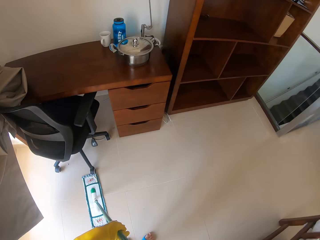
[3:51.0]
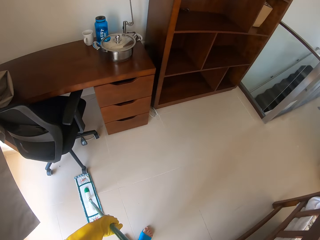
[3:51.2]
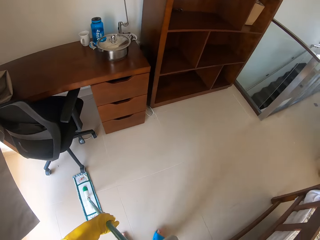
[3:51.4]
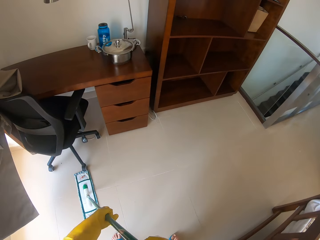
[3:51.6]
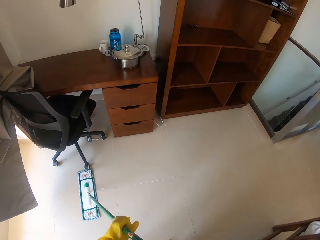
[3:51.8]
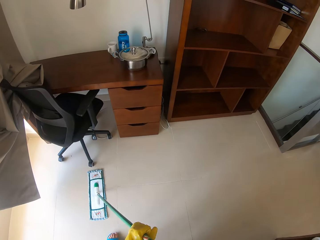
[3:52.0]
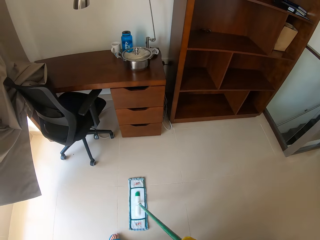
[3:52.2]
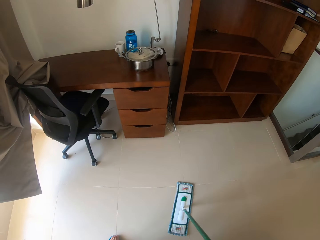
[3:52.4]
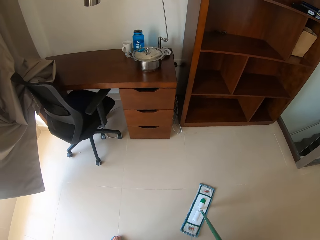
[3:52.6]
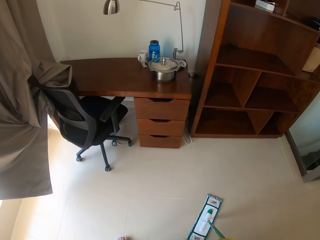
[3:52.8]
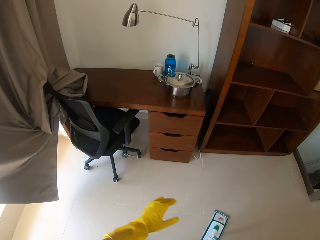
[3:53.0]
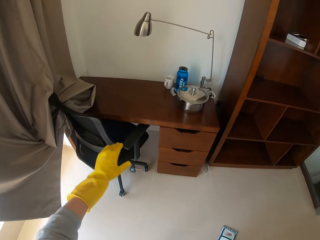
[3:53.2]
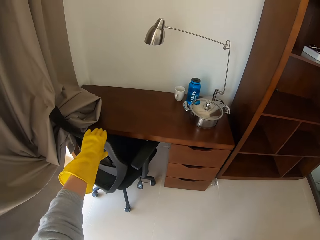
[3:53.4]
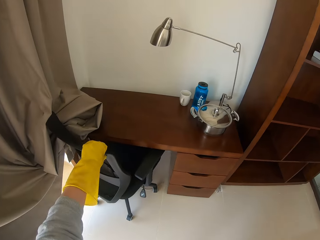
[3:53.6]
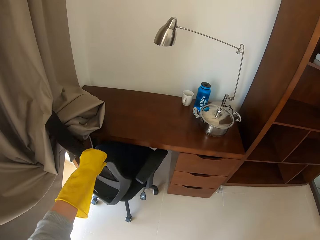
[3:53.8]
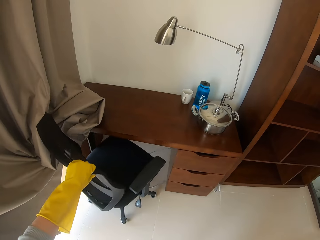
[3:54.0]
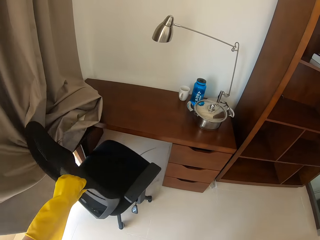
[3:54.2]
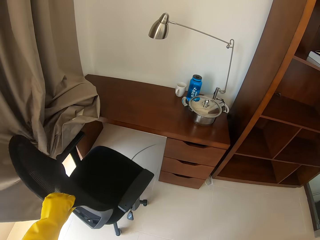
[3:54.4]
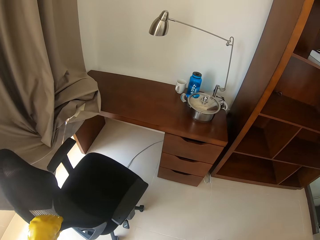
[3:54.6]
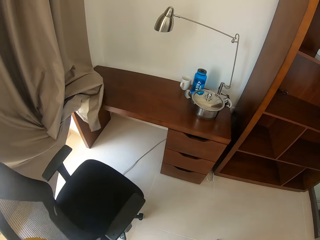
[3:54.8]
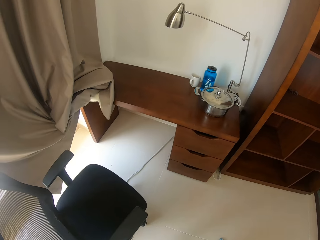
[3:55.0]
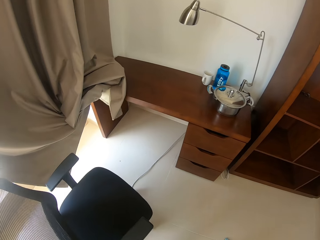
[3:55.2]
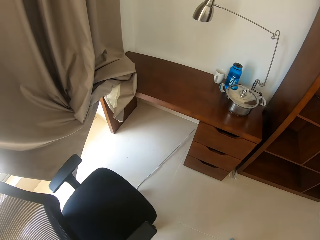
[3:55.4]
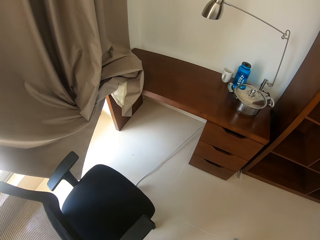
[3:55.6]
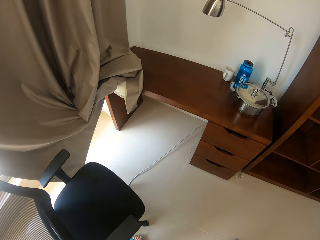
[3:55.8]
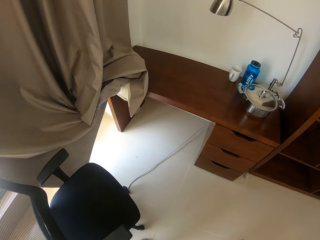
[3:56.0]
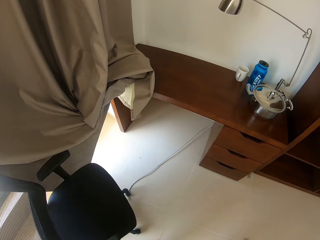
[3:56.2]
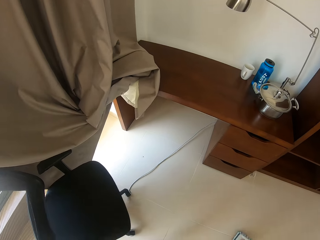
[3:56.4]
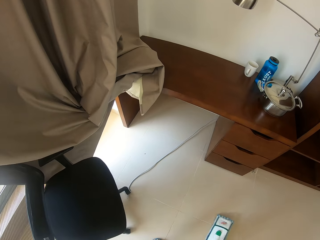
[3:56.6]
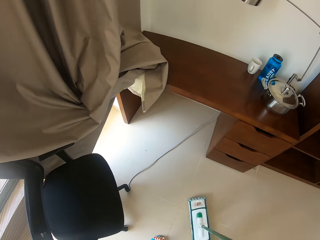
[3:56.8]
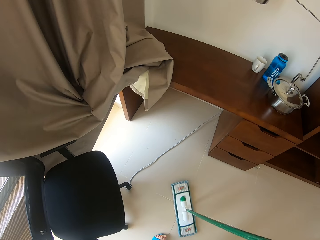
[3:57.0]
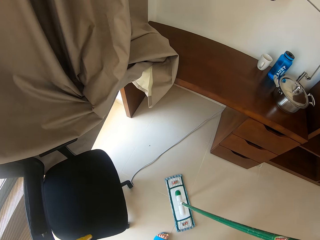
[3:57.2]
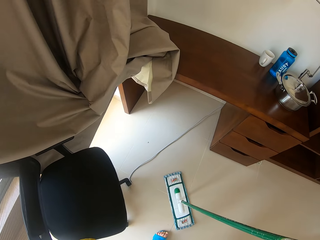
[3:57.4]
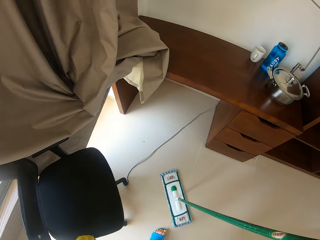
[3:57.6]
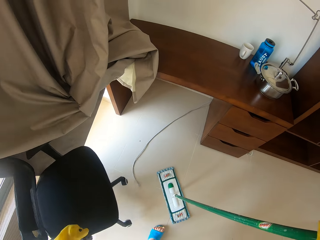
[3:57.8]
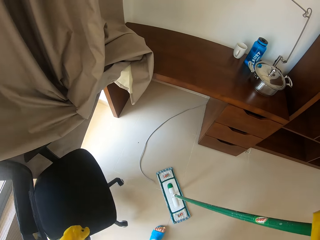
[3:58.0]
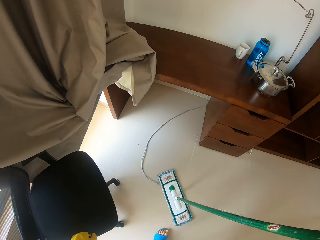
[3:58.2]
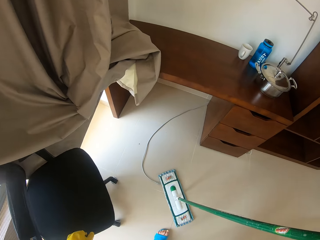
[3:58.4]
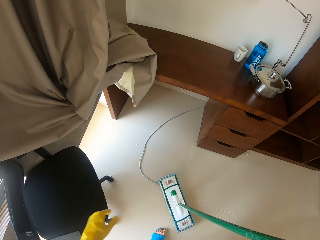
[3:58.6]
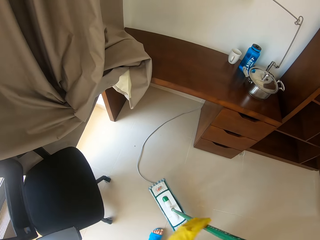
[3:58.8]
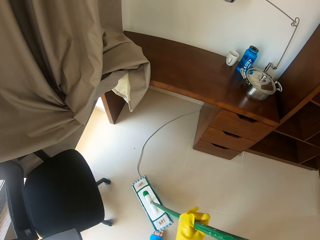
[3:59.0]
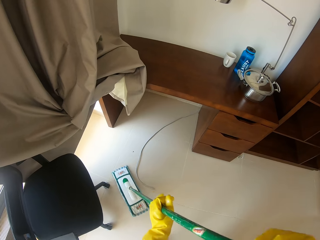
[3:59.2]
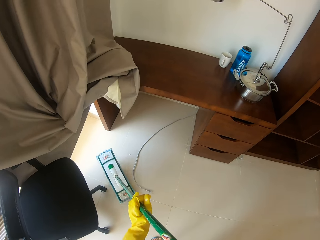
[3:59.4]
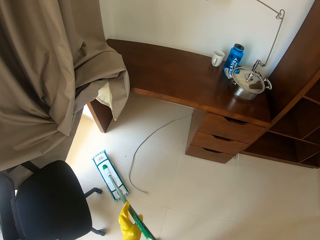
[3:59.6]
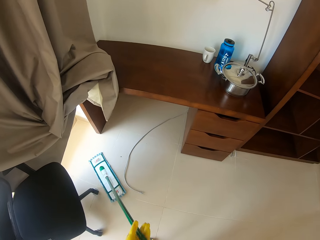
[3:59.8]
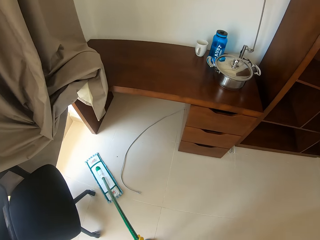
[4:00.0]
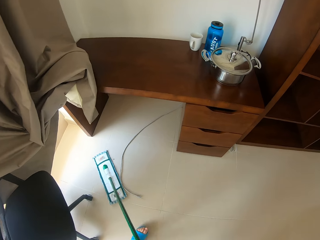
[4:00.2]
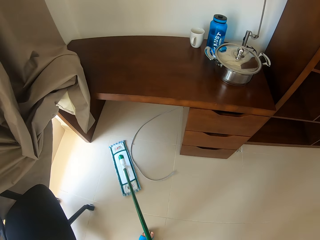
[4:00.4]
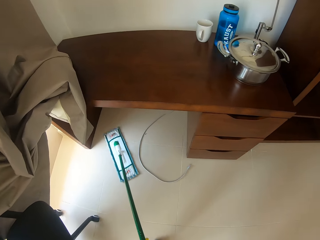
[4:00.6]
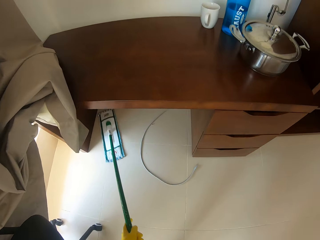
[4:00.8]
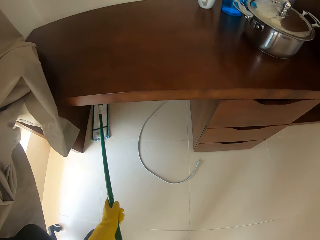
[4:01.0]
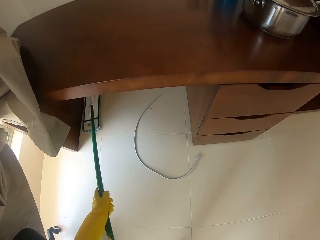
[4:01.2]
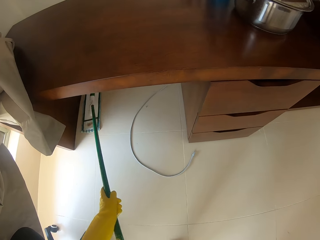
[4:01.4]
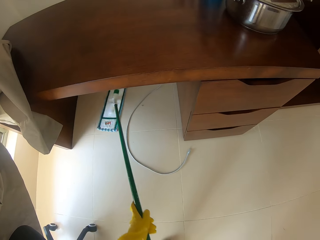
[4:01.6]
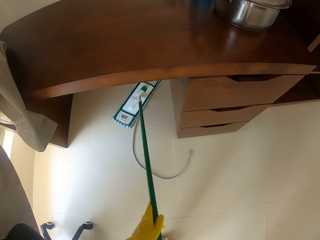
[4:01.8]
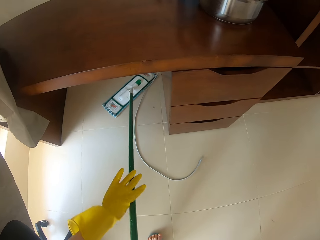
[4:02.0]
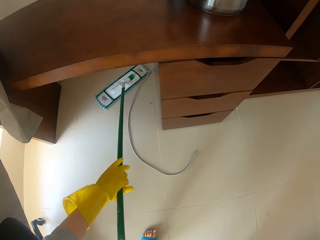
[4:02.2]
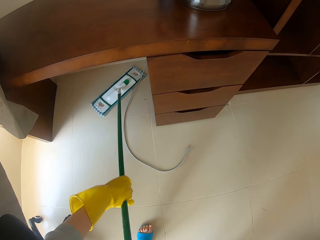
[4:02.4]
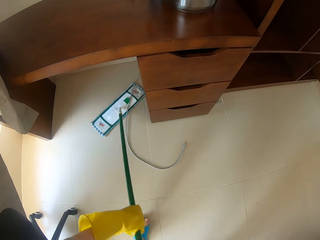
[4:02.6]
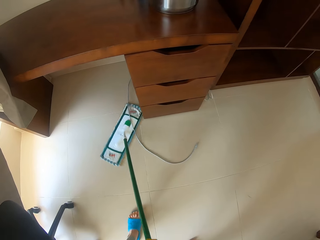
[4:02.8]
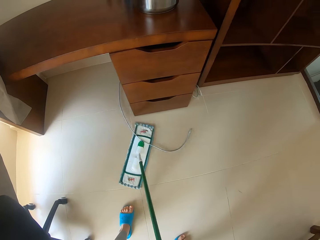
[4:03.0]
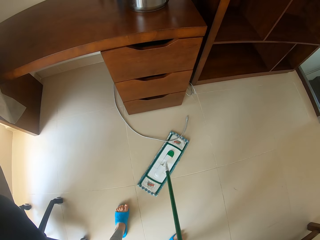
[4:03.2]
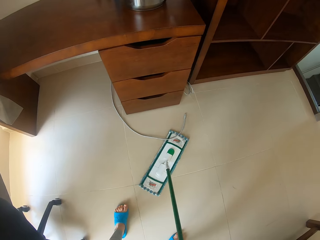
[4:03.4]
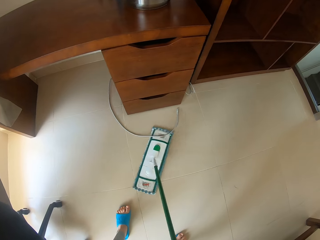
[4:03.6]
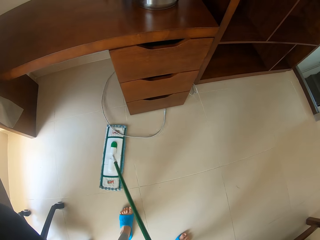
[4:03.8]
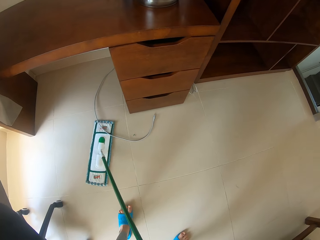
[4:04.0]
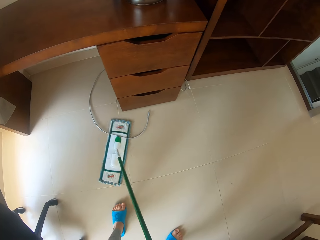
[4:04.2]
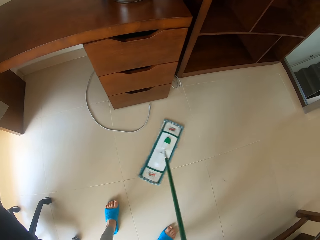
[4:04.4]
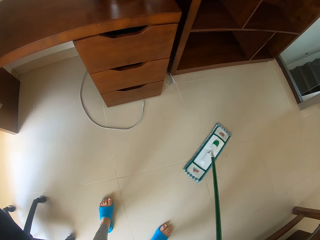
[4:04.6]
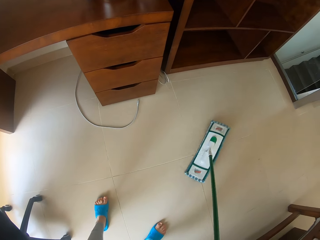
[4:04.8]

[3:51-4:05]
The camera wearer removes a hand from the mop. They pull a chair. They move the mop, lift the mop, hold the mop with the other hand and put the mop on the floor. They move a hand along the mop. They mop the bedroom floor. They move a cable. They mop under the table. They adjust a hand on the mop.

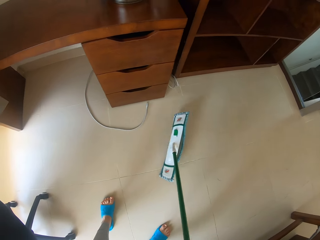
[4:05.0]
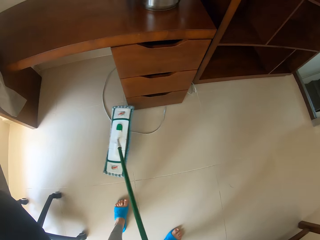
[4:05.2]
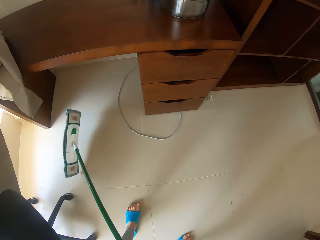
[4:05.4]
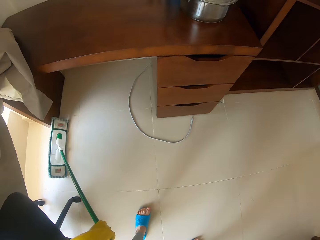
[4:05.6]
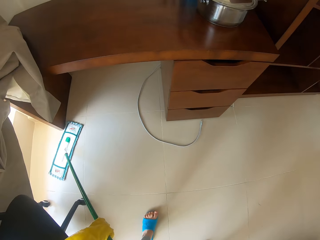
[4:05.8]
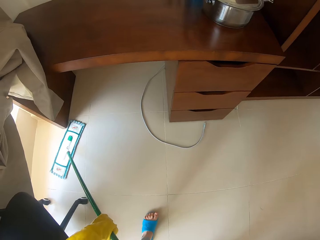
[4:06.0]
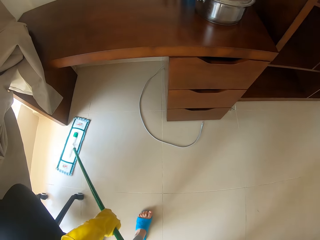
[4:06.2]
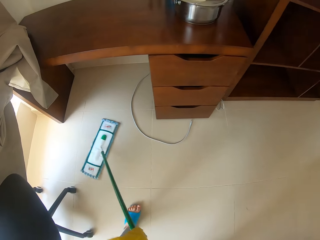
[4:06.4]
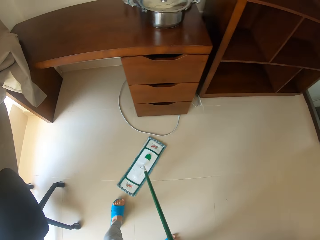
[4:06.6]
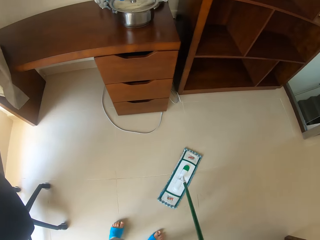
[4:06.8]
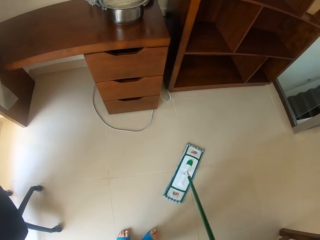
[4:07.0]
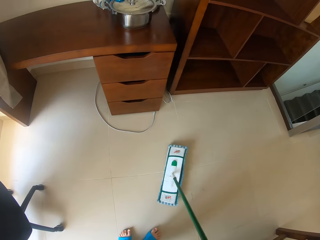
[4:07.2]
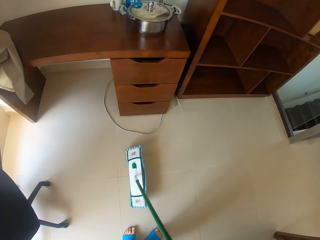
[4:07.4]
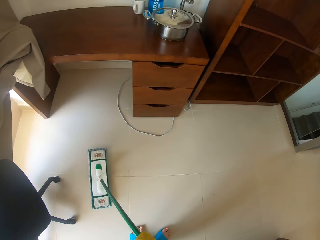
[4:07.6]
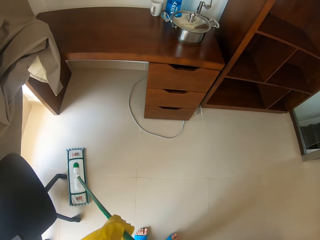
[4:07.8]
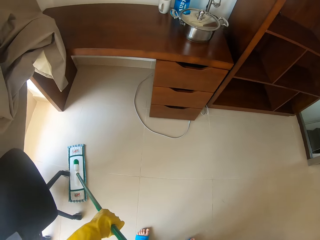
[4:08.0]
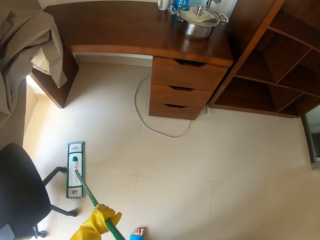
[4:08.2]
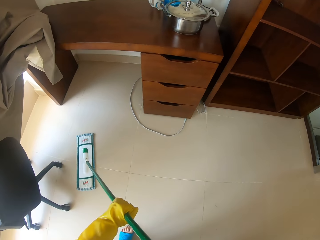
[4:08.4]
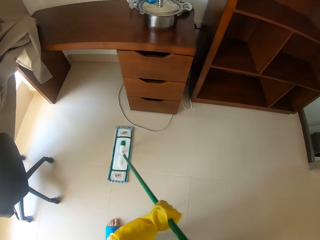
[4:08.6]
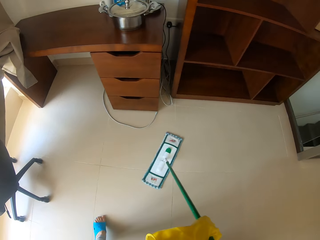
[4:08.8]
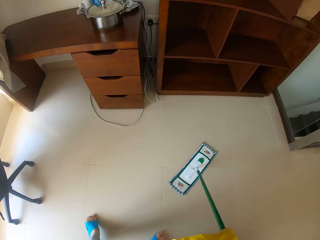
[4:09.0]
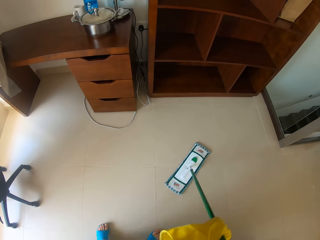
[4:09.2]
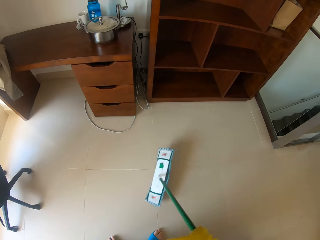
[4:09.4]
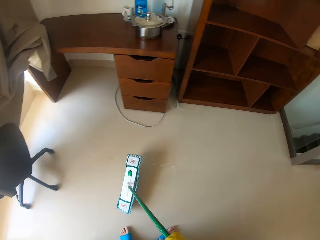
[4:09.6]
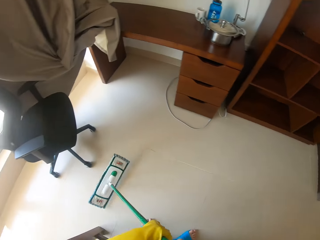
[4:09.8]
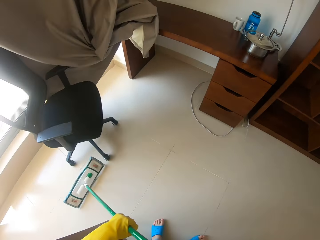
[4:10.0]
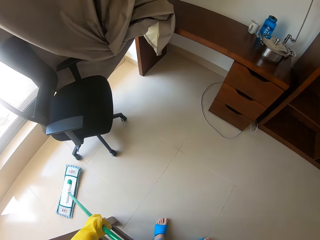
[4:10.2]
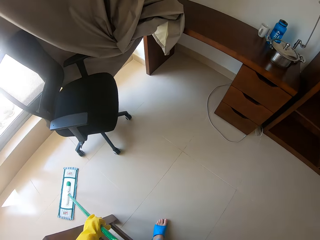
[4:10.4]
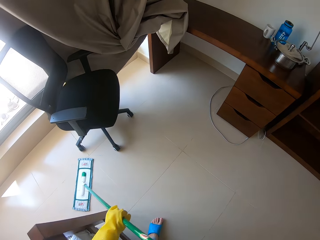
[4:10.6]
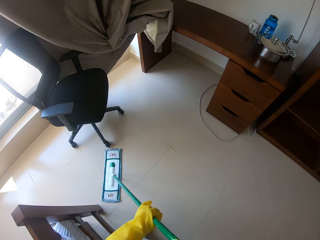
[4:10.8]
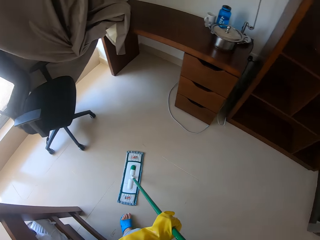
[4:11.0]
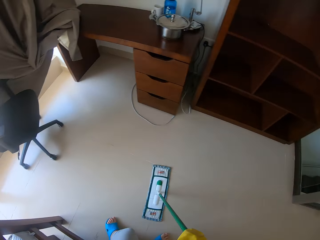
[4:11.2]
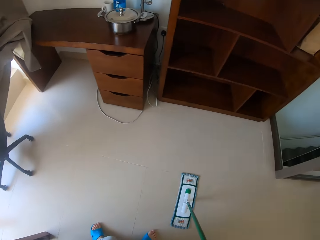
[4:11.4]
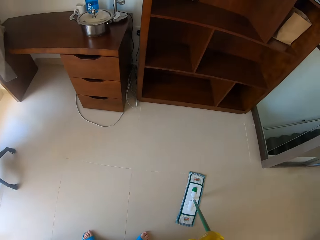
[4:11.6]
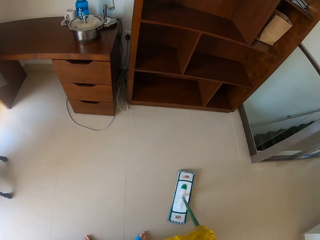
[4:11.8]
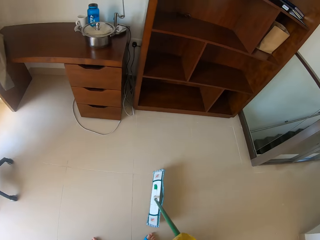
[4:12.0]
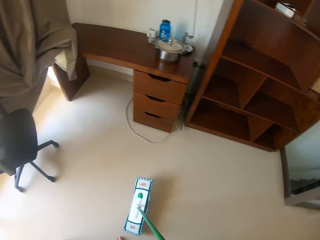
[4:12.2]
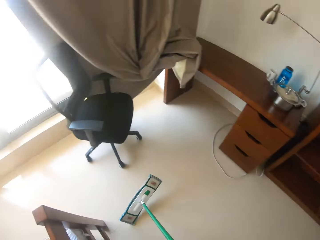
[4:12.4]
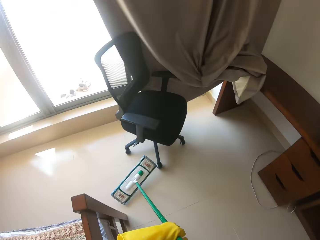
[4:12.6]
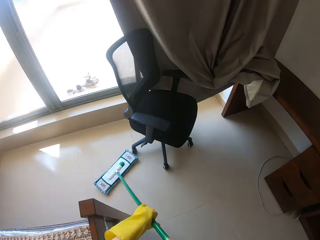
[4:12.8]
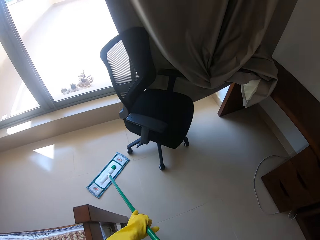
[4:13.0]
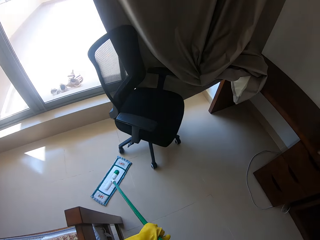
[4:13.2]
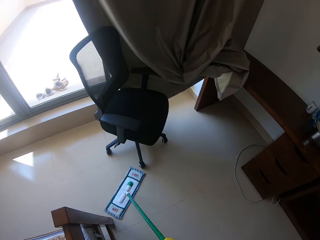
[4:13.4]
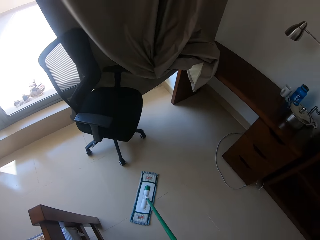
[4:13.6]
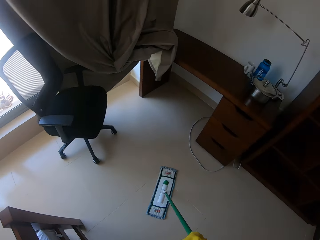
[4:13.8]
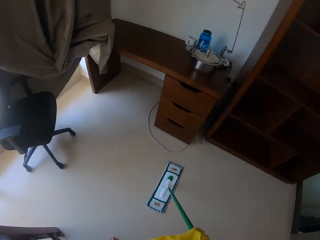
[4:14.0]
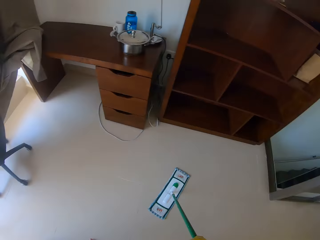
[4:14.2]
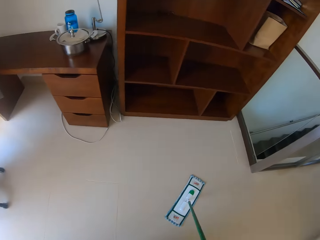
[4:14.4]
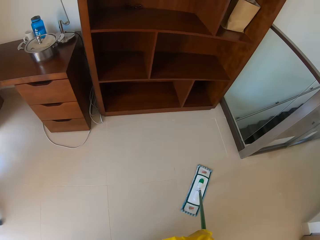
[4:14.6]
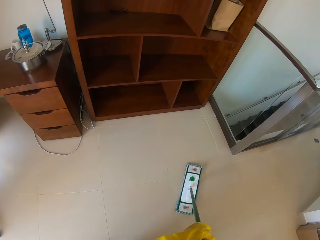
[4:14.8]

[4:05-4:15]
The camera wearer lifts a mop. They mop the bedroom floor. They move a leg. They lift the mop. They mop the floor. They move a leg. They lift the mop. They mop the floor. They lift the mop. They mop the floor.
